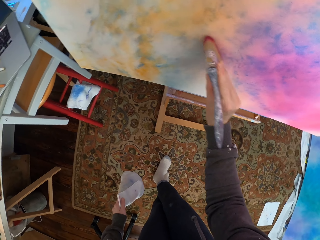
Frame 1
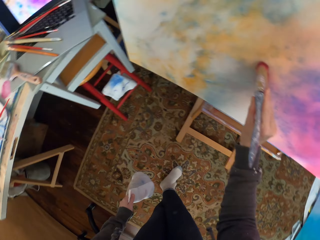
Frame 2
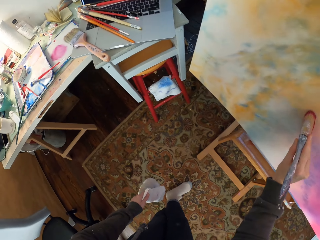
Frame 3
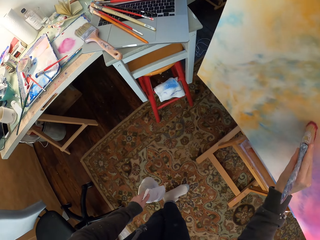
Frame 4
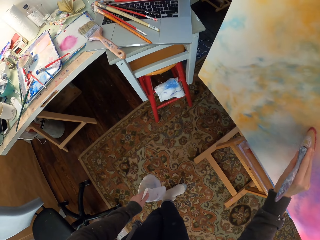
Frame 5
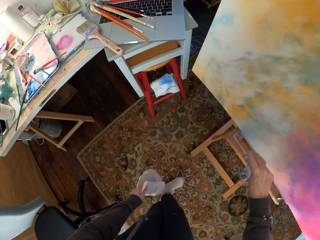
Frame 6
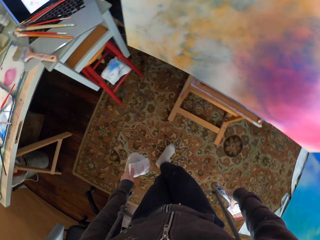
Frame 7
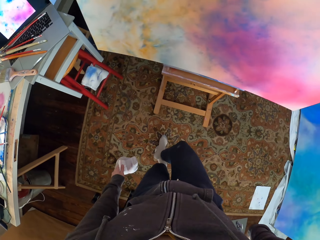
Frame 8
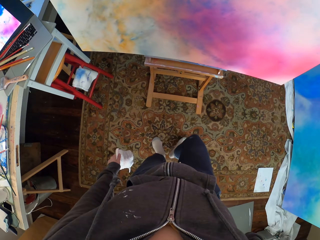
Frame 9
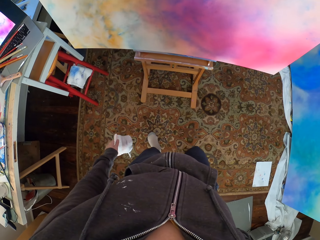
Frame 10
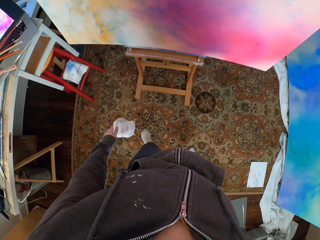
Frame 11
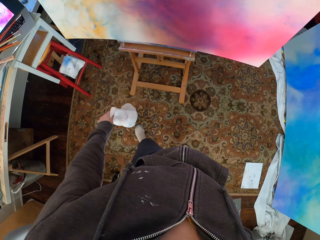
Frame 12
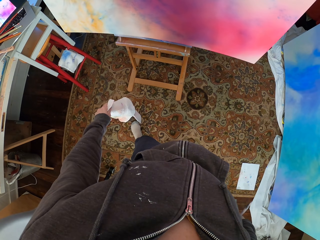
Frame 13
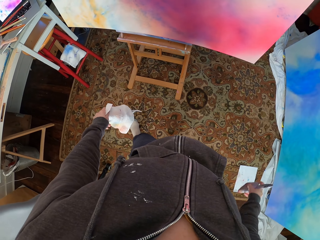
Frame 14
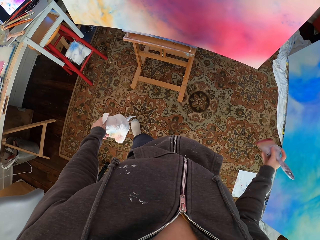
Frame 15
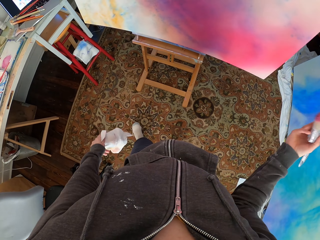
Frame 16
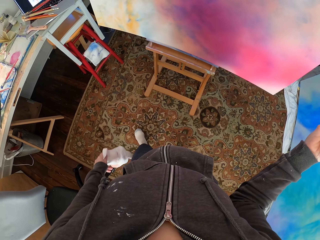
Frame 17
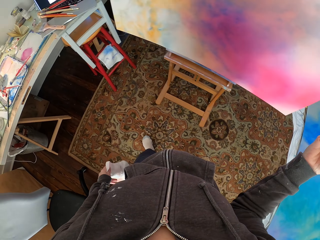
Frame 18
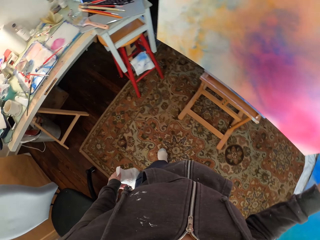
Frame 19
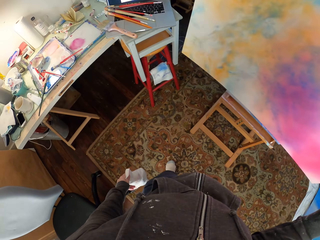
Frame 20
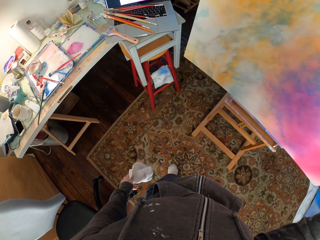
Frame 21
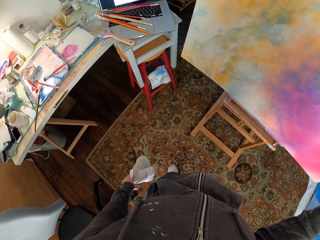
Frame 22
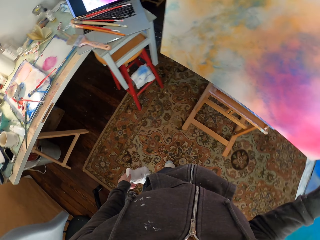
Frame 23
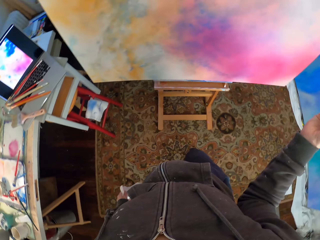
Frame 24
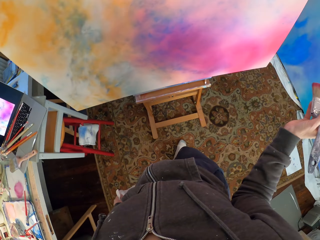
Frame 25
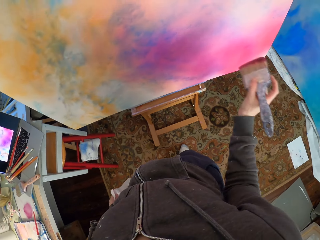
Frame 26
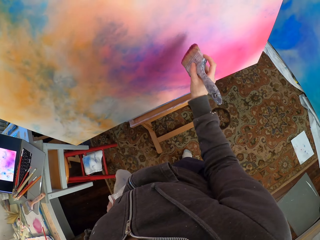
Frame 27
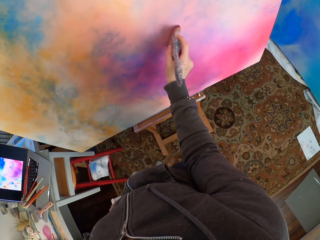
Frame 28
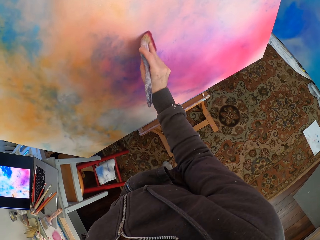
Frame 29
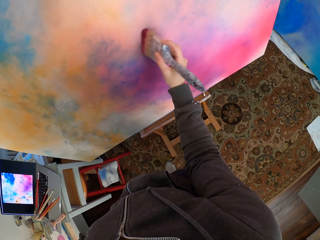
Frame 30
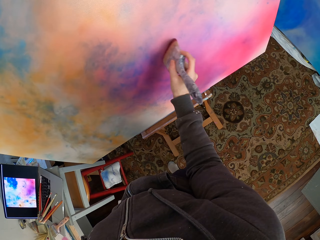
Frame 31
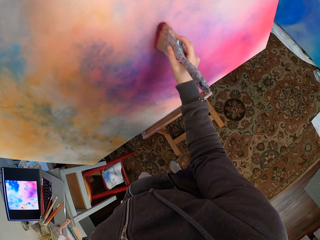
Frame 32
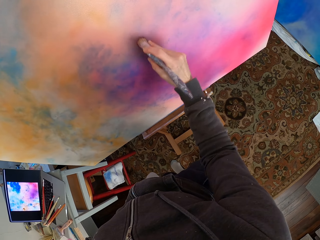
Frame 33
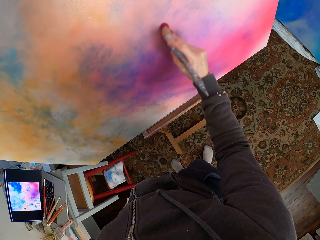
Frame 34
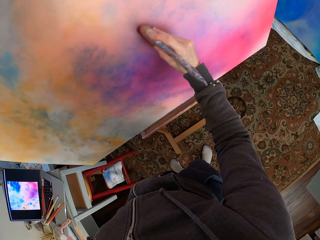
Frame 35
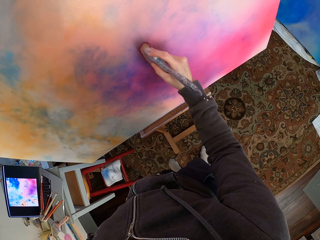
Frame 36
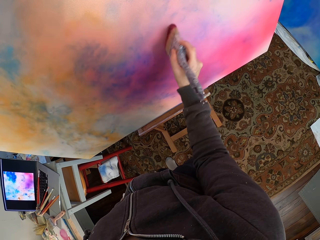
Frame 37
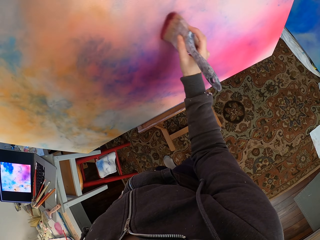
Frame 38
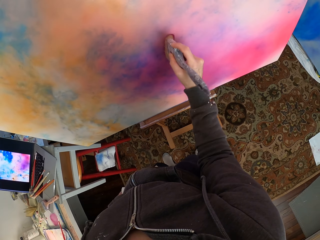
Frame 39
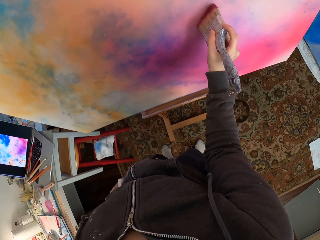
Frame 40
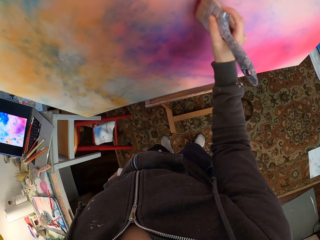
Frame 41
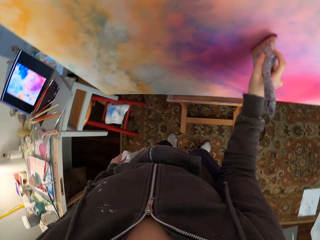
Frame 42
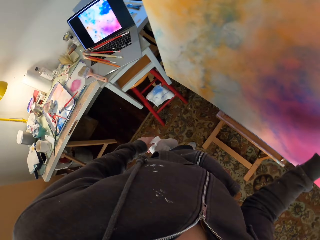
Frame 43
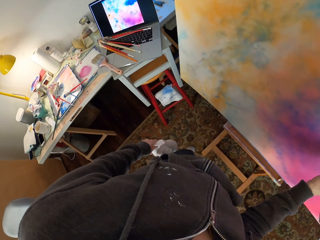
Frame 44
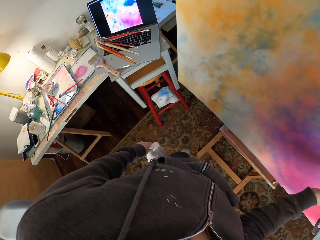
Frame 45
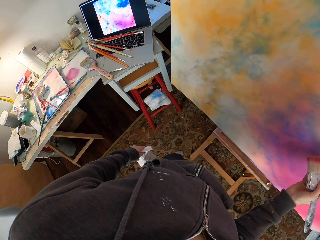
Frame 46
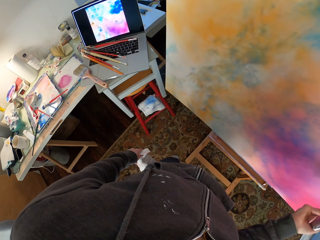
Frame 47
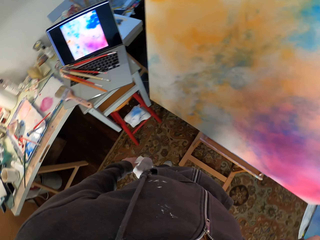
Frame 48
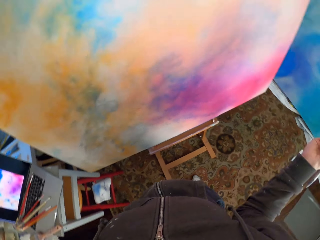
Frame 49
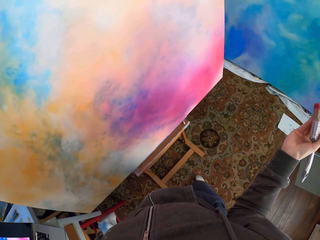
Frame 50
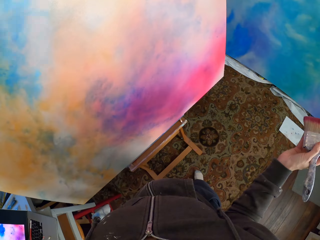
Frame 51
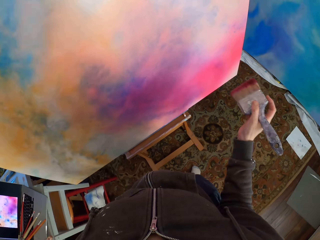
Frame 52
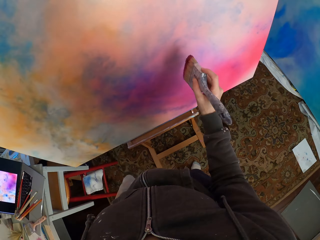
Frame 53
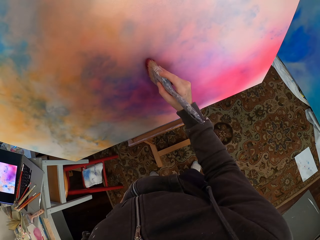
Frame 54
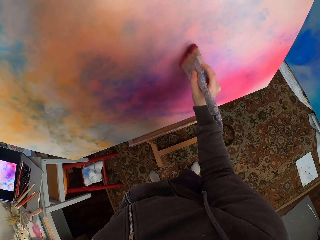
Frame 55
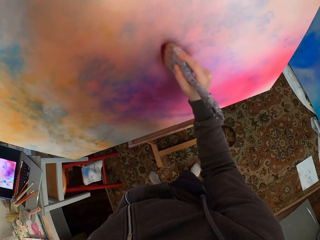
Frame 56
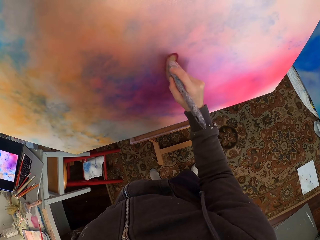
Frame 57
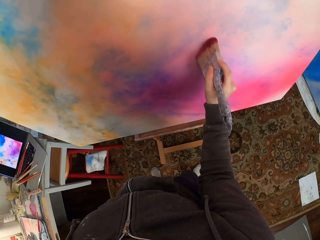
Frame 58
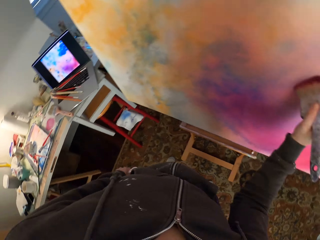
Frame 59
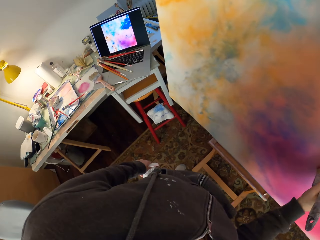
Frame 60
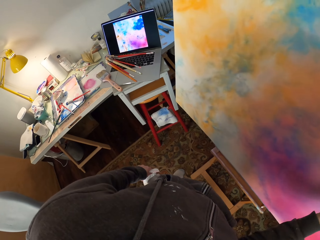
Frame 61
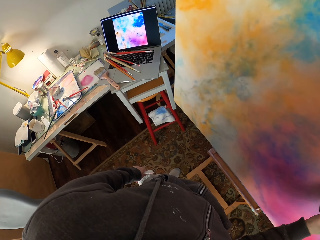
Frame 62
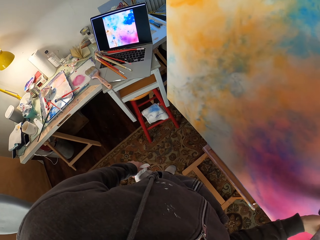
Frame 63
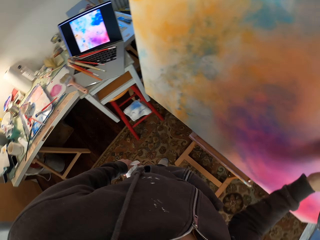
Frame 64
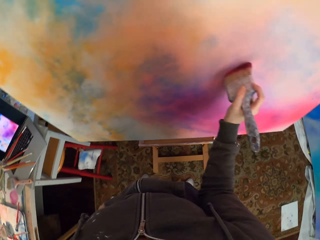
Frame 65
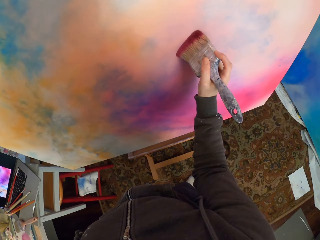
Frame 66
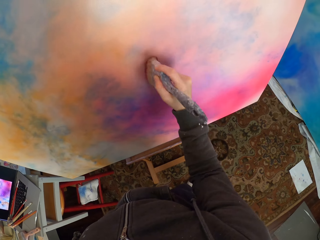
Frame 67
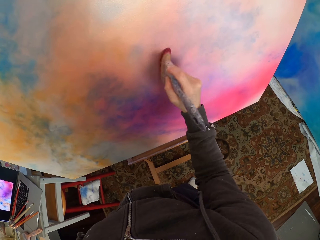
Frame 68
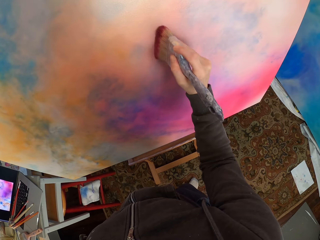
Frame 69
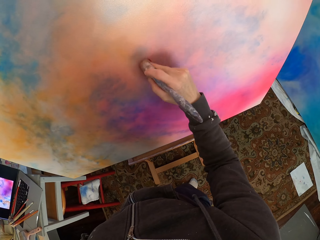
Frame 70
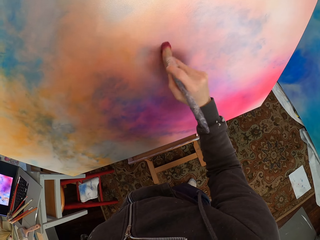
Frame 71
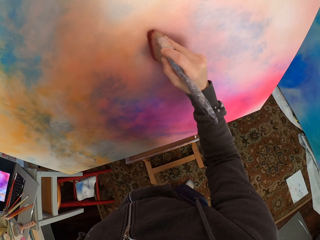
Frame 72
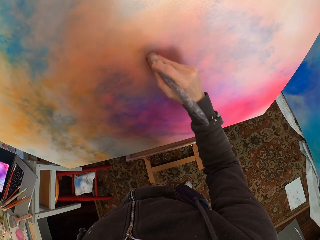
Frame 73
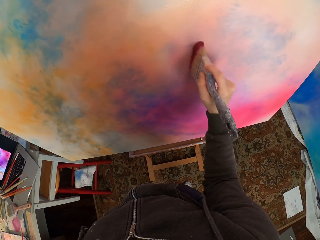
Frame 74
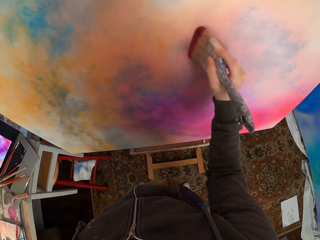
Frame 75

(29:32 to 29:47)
The camera wearer paints the canvas. They look at the laptop. They look at the canvas. They paint the canvas. They look at the laptop. They look at the canvas. They paint the canvas. They look at the laptop. They paint the canvas.

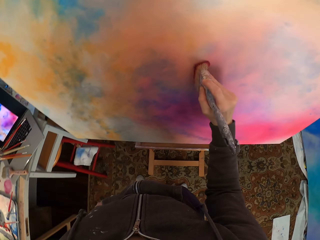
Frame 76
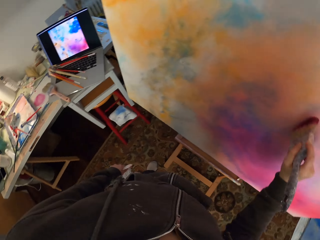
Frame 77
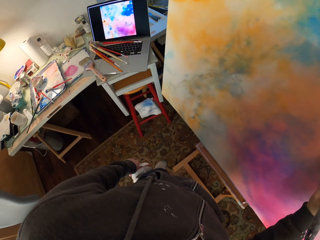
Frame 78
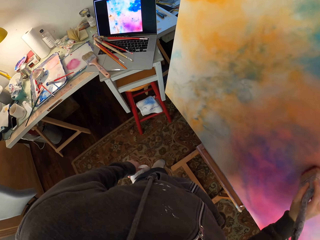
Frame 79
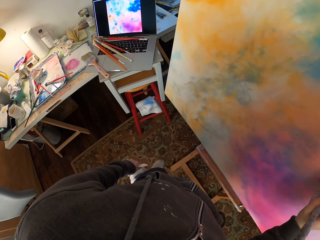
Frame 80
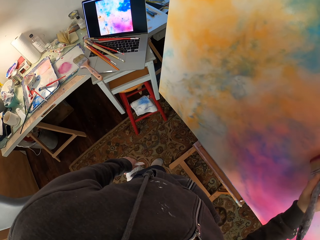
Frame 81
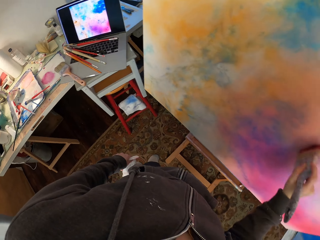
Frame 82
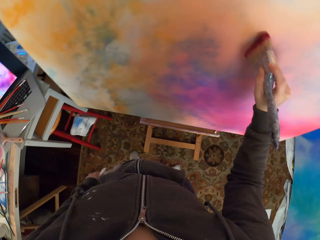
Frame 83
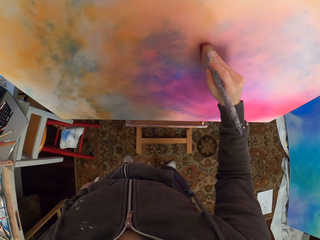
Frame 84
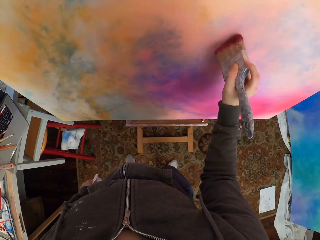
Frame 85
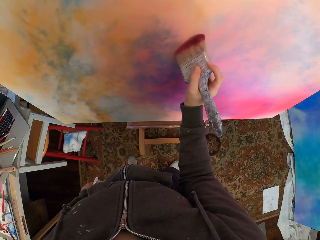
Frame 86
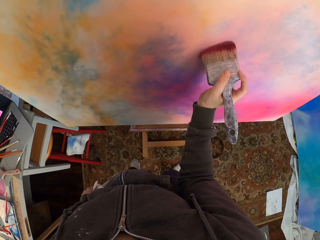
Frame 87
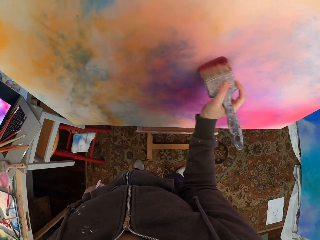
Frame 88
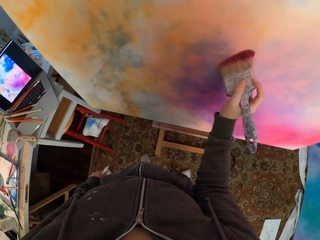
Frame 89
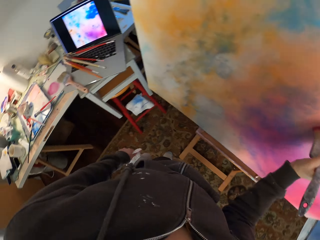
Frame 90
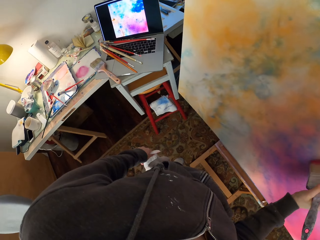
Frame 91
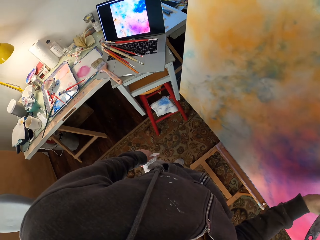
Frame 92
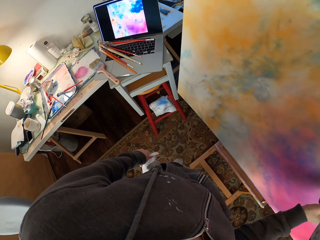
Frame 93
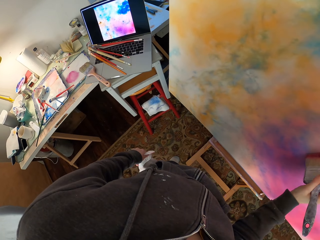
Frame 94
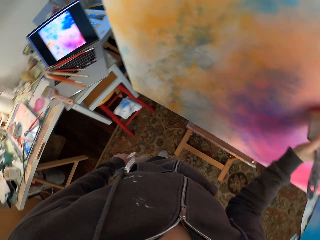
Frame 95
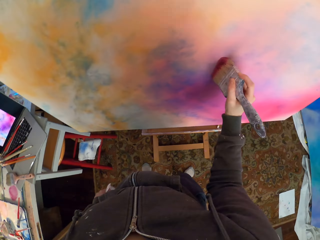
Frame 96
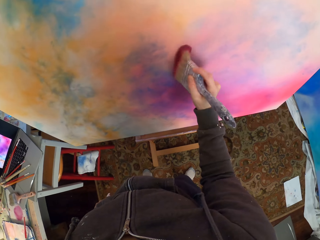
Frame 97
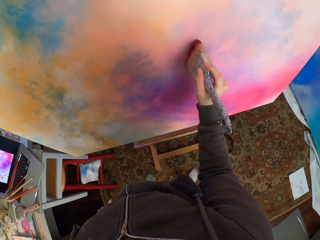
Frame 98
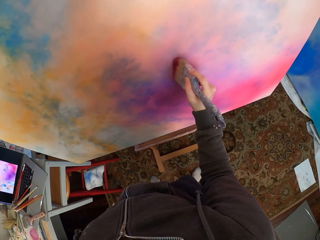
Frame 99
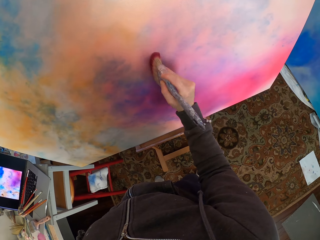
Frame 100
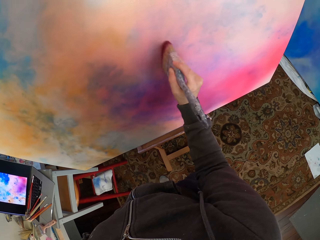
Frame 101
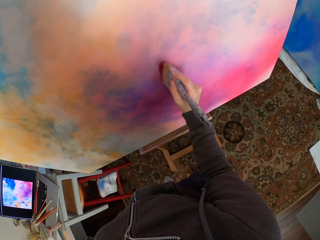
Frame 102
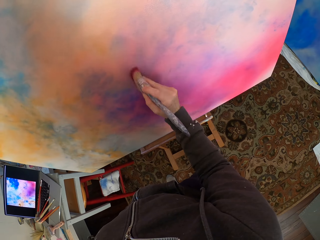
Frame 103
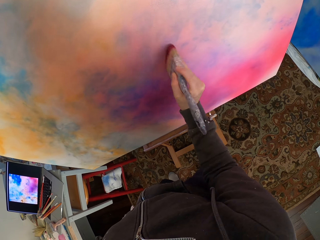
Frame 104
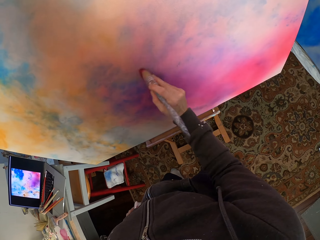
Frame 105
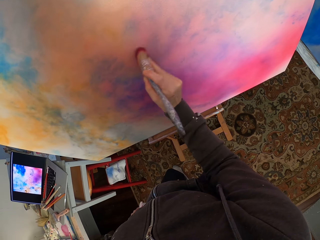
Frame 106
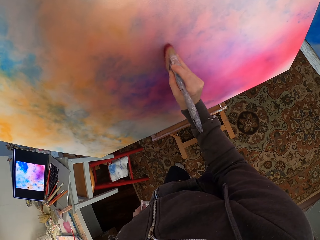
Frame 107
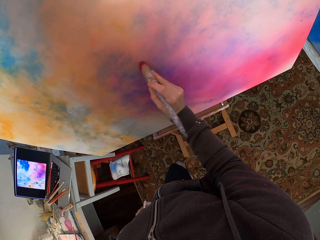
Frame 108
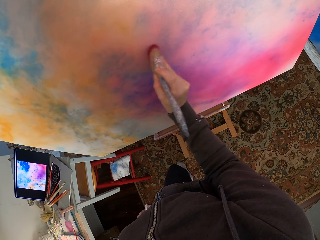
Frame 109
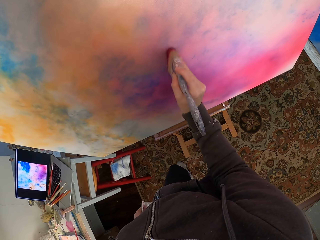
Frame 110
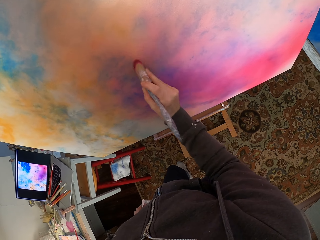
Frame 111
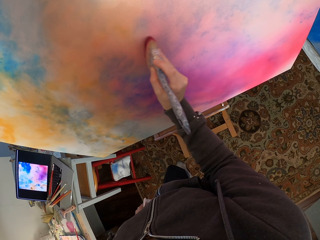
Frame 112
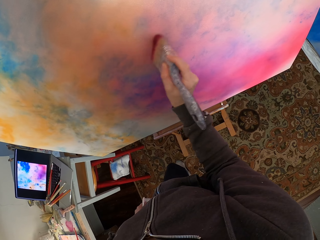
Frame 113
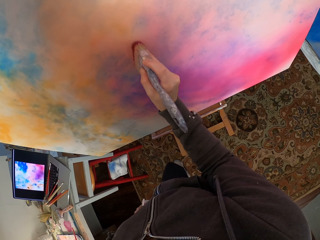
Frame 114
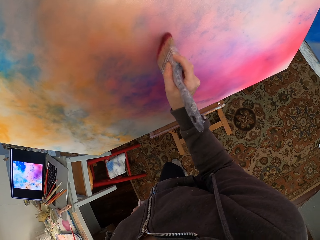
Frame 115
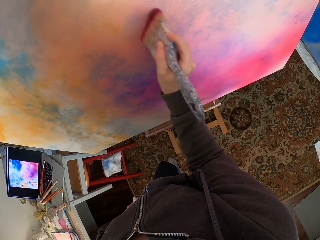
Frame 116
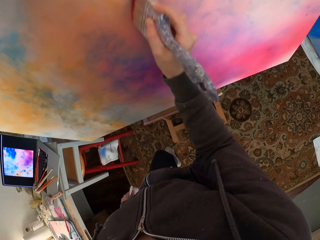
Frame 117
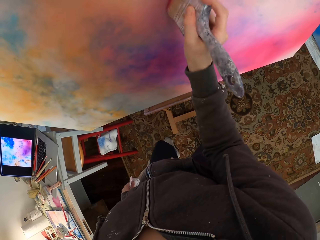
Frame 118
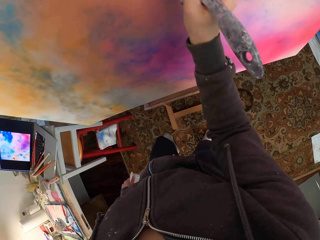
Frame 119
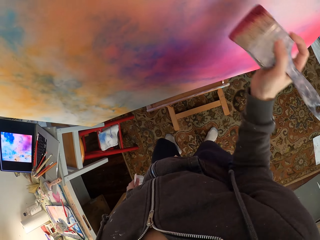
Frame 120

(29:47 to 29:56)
The camera wearer looks at the laptop. They look at the canvas. They look at the laptop. They look at the canvas.
